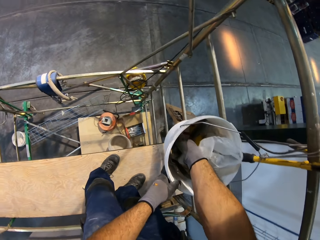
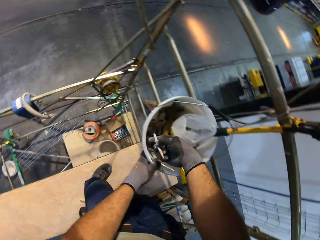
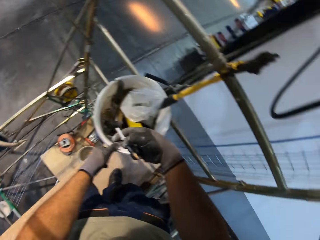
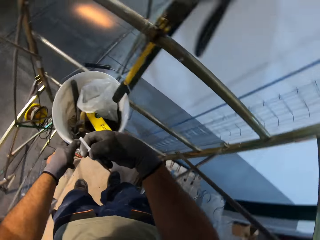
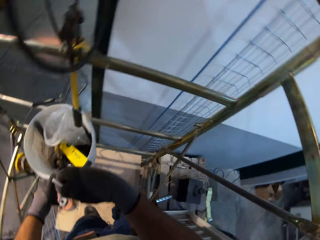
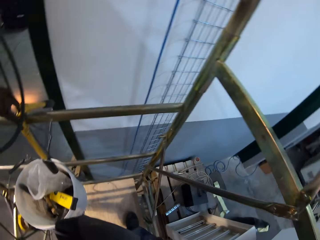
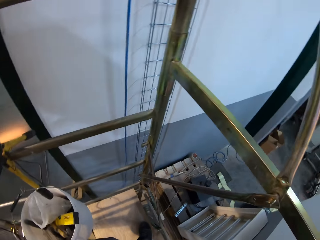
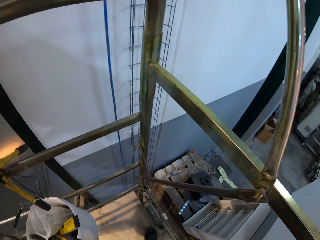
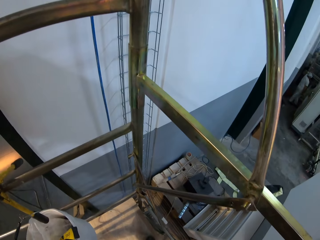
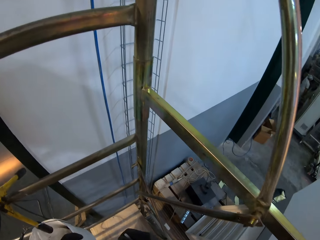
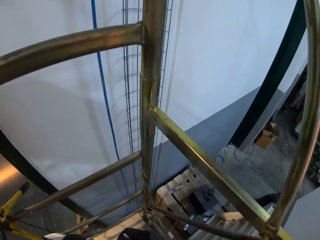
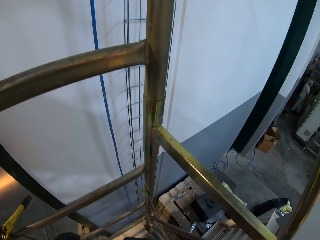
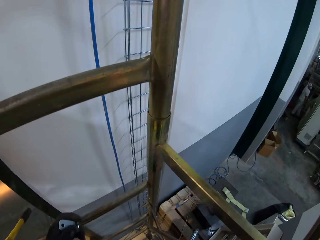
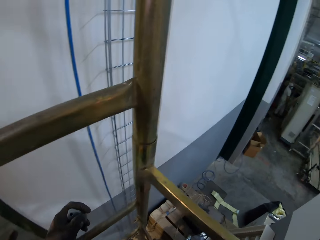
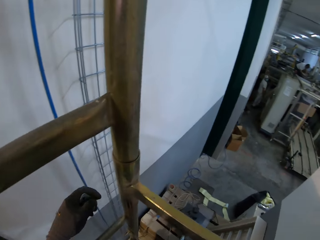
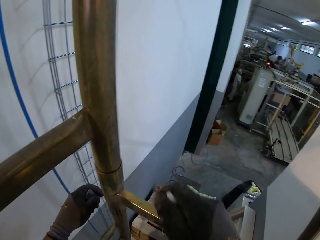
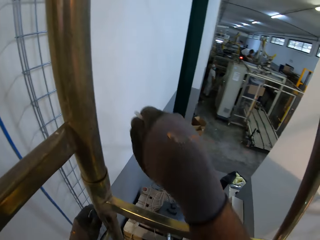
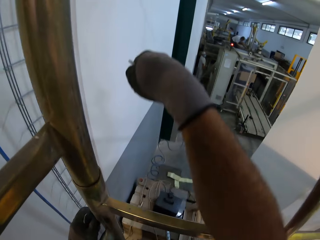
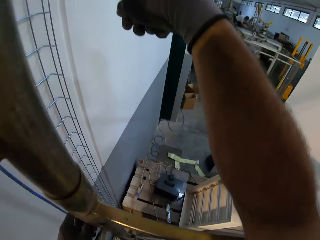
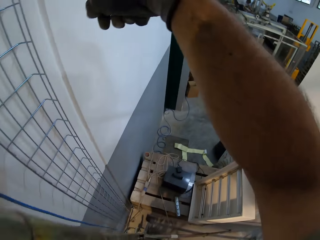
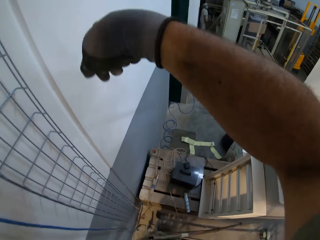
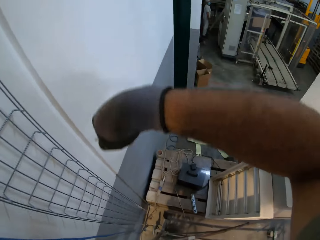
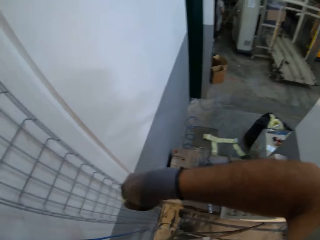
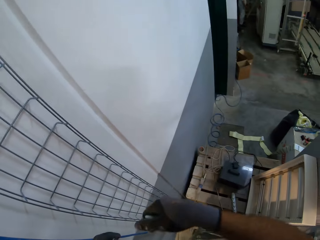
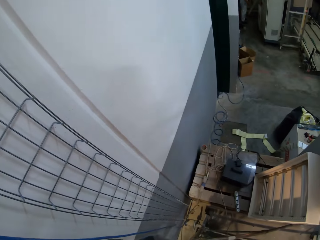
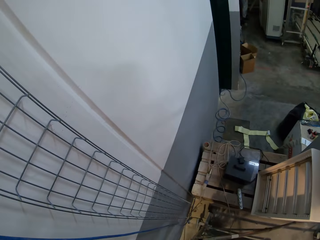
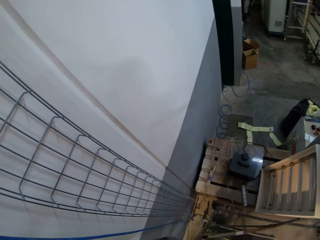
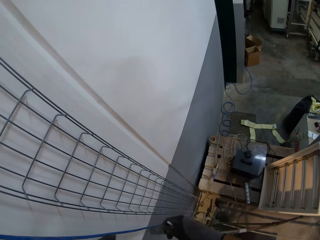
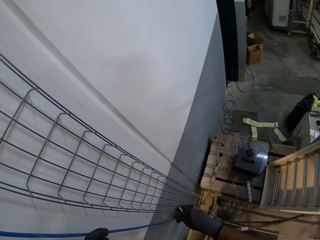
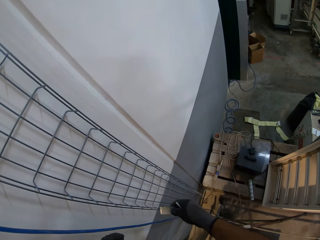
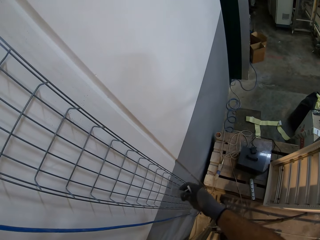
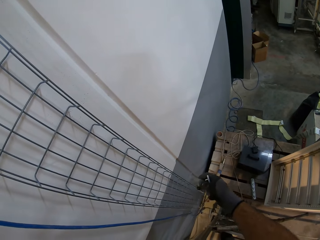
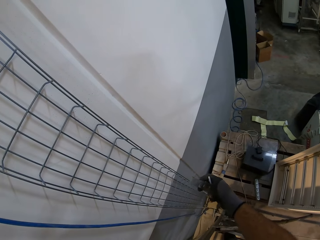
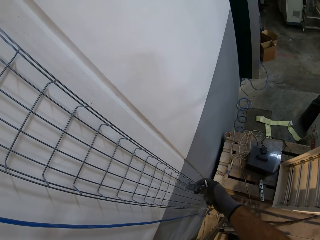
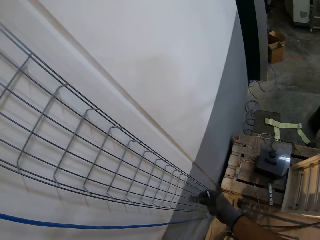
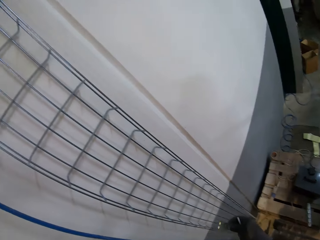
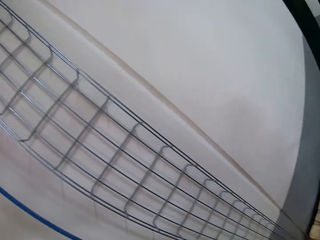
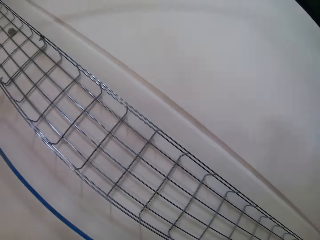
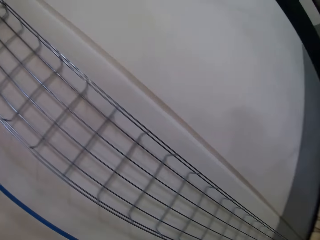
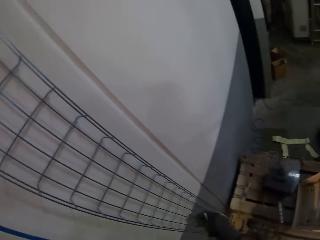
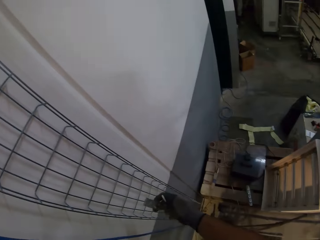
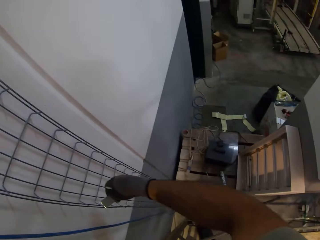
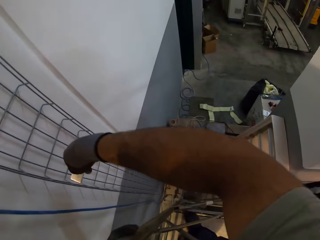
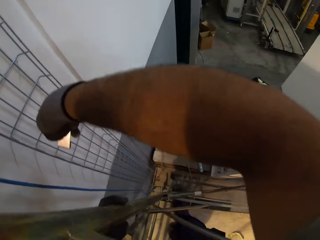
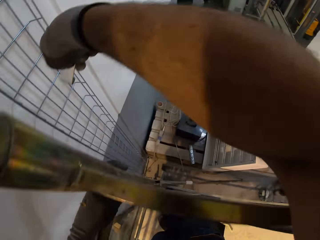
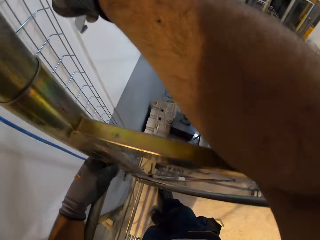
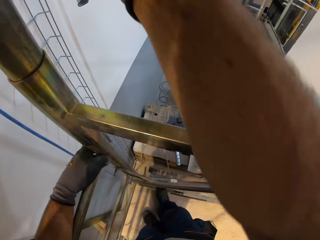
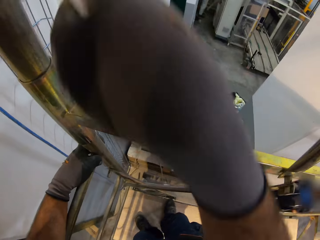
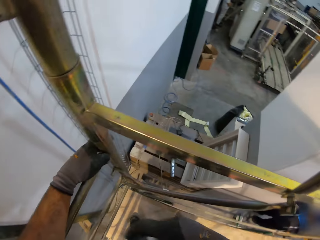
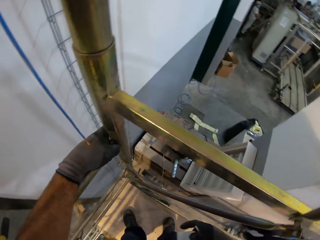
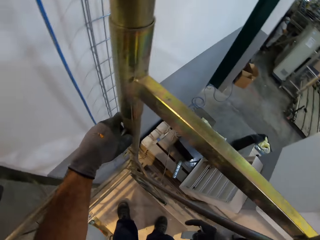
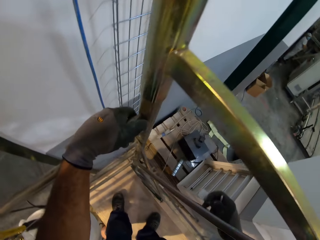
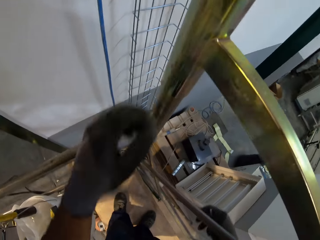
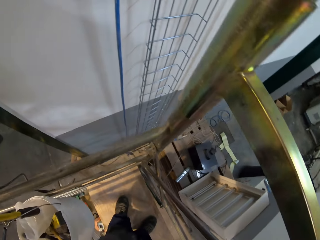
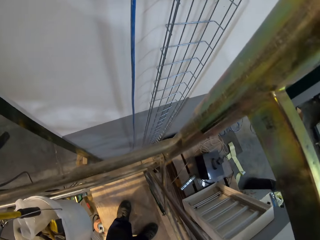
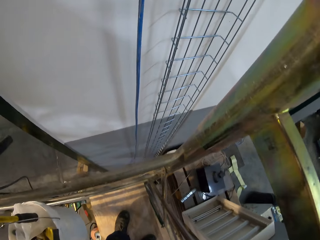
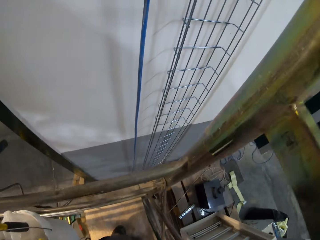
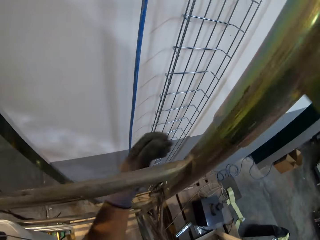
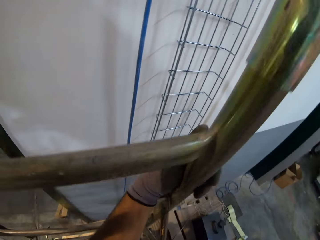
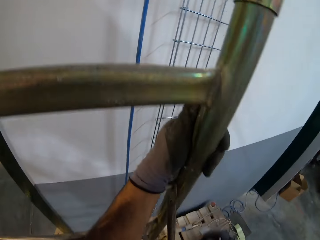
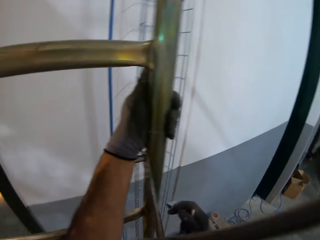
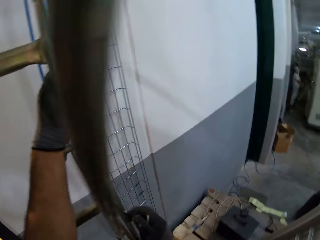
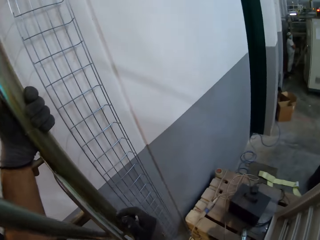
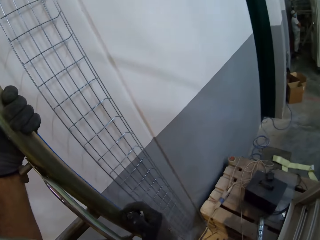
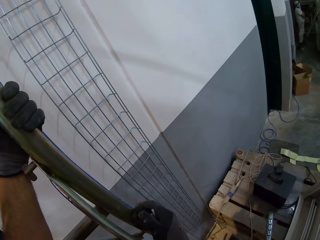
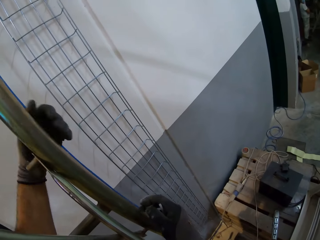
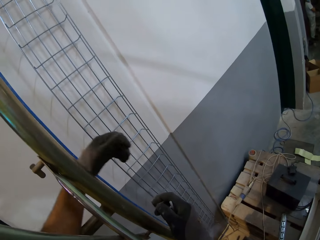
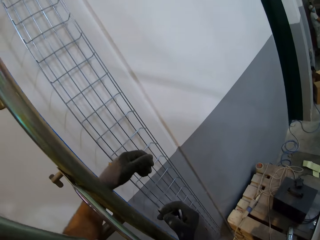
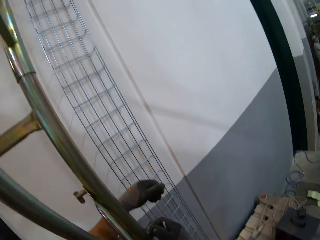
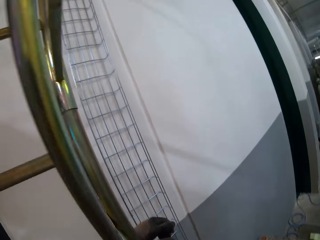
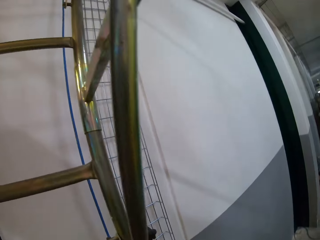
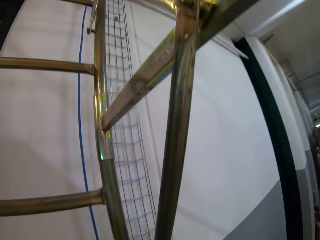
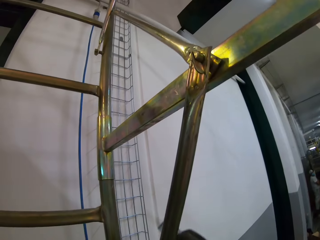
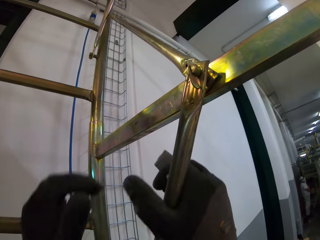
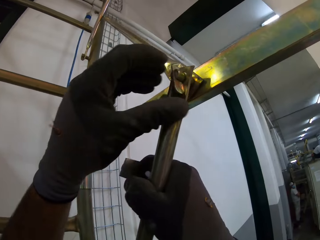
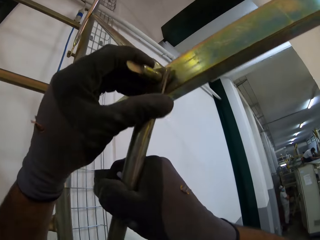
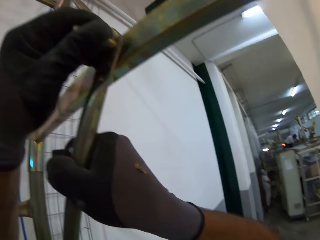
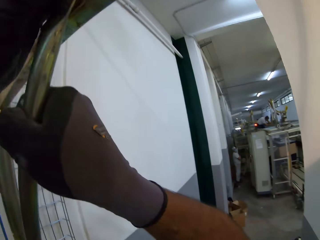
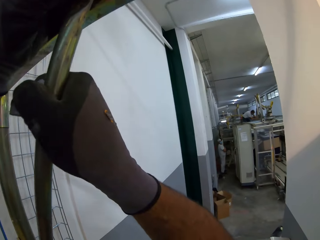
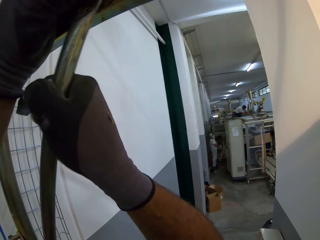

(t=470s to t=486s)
The camera wearer looks at the wall. They bend down.

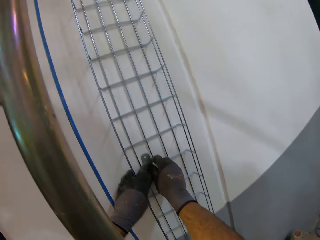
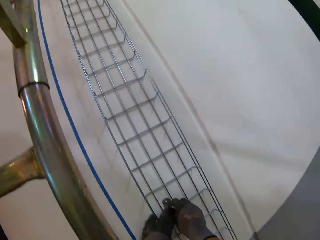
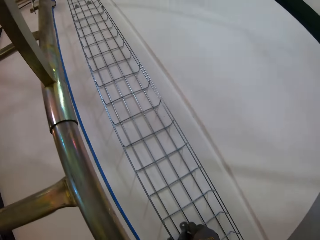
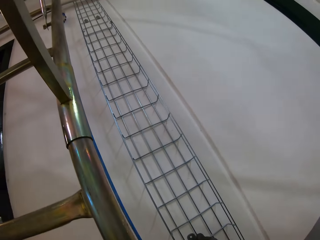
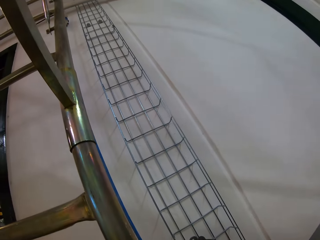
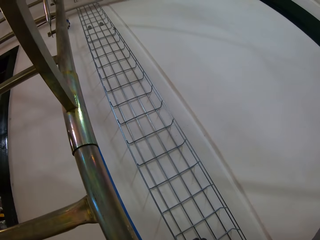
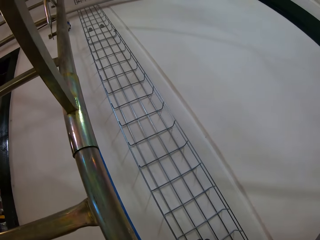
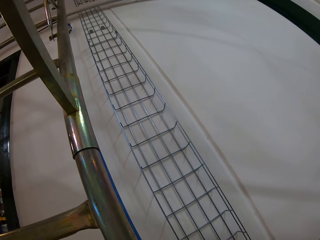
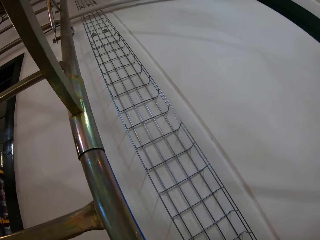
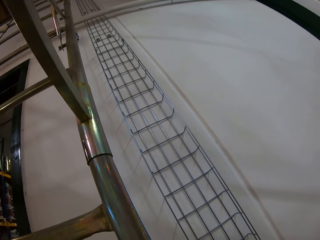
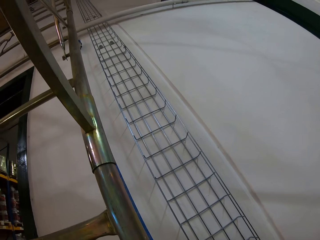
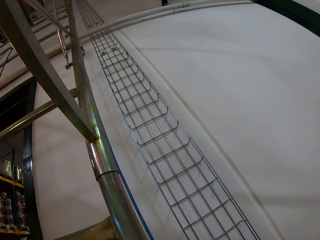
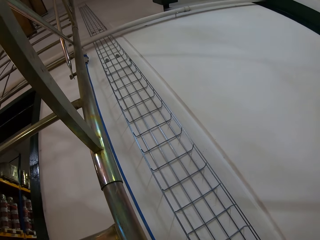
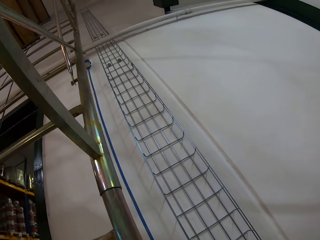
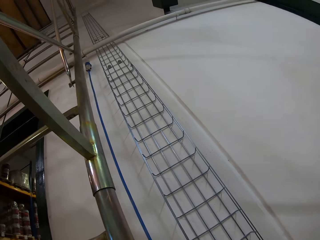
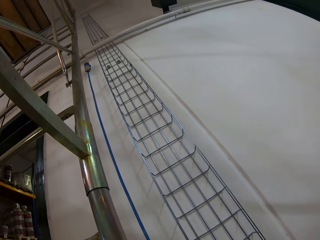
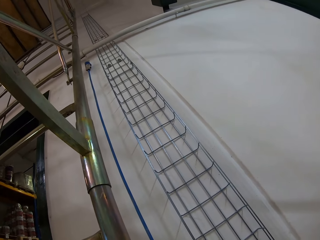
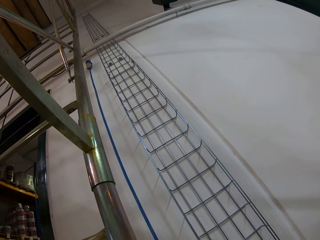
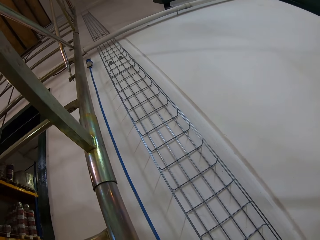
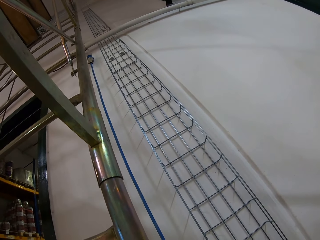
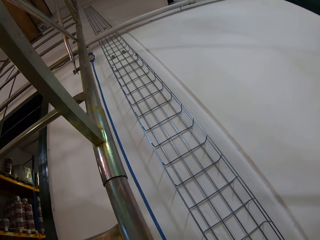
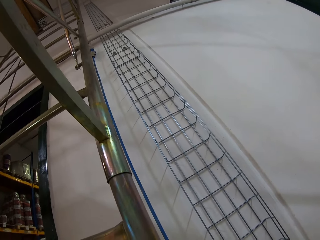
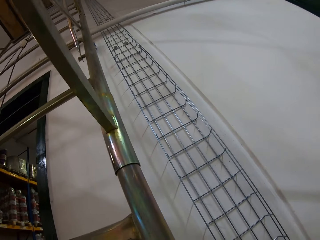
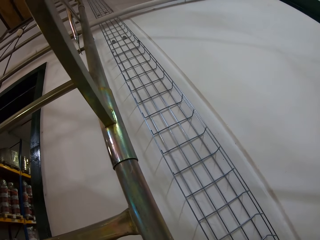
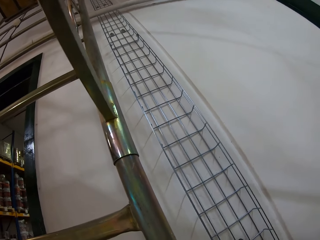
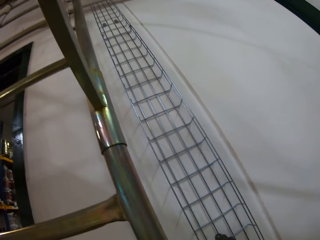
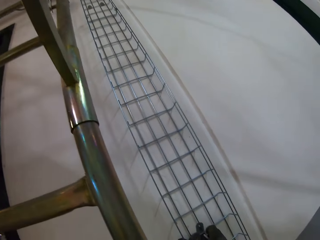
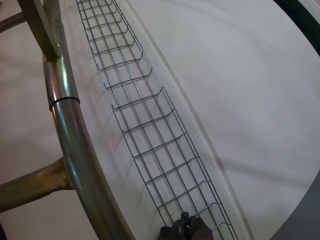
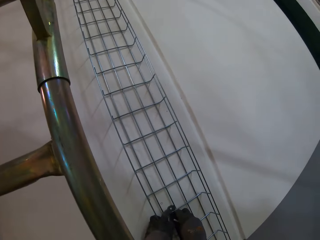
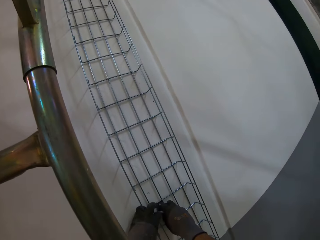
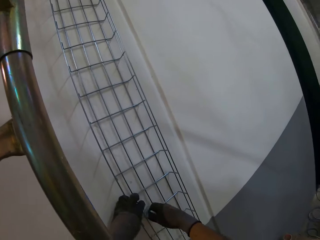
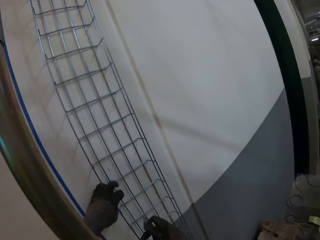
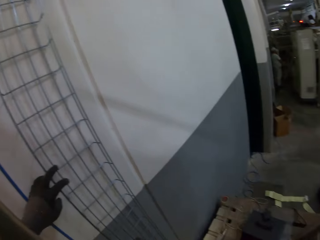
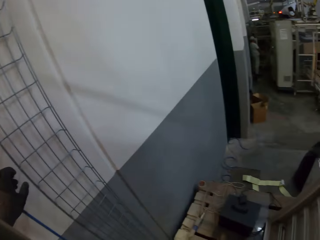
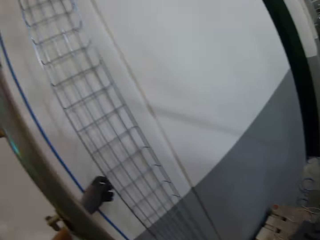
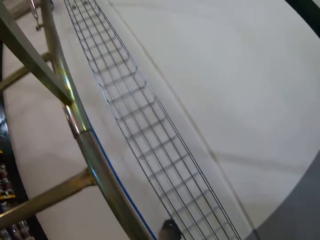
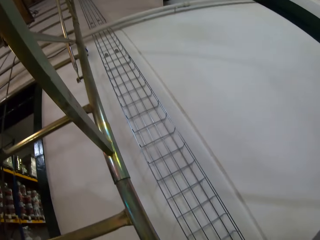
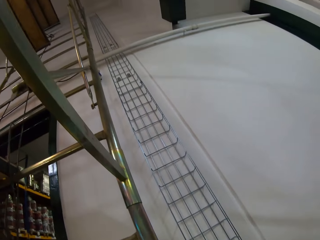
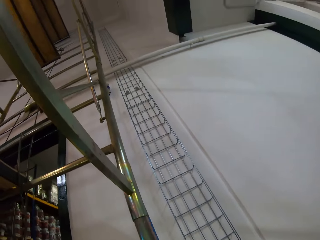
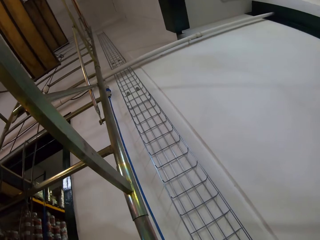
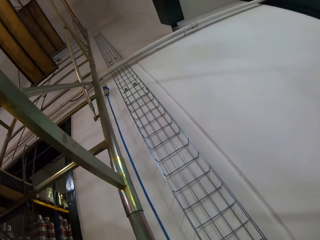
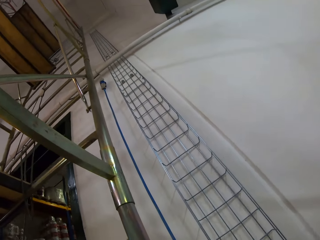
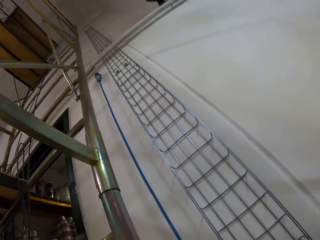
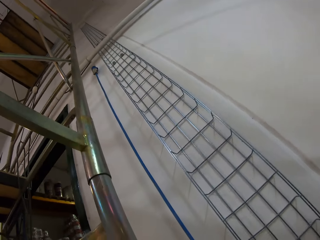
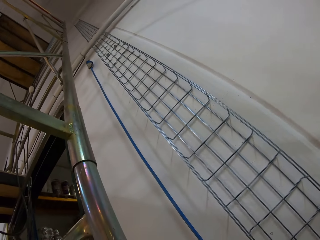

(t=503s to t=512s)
The camera wearer looks at the wire on the wall.
